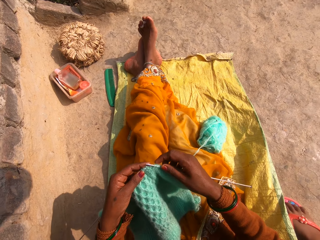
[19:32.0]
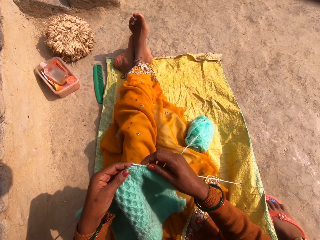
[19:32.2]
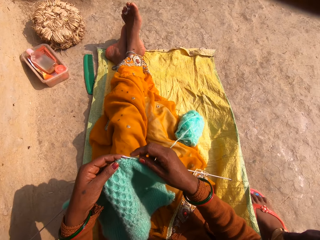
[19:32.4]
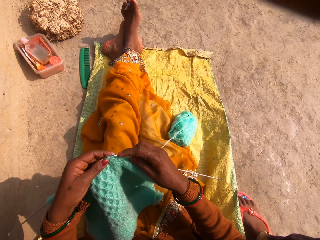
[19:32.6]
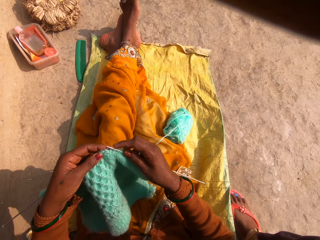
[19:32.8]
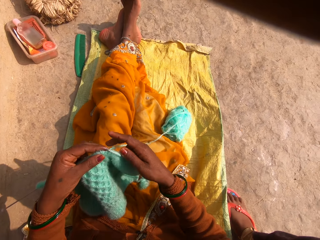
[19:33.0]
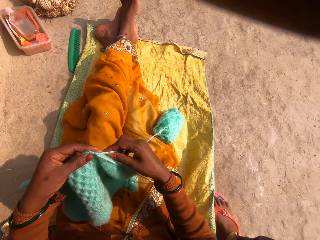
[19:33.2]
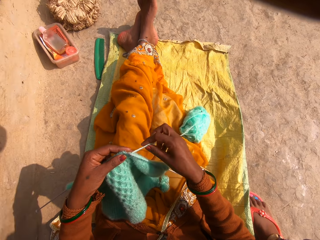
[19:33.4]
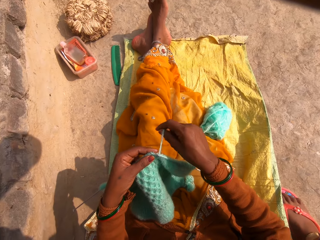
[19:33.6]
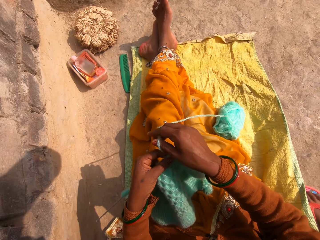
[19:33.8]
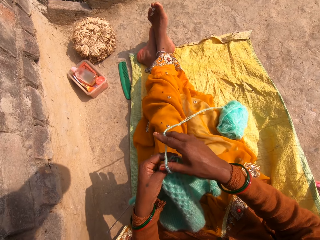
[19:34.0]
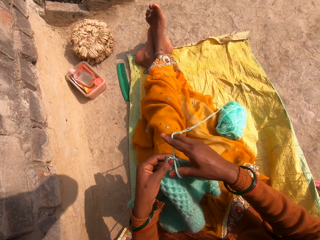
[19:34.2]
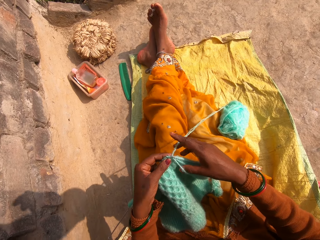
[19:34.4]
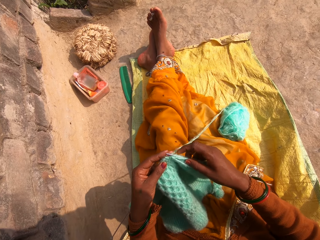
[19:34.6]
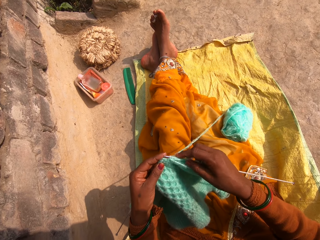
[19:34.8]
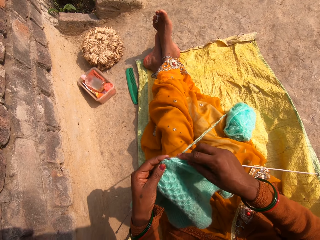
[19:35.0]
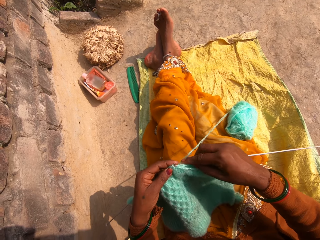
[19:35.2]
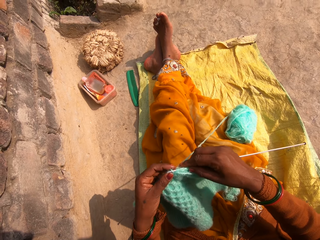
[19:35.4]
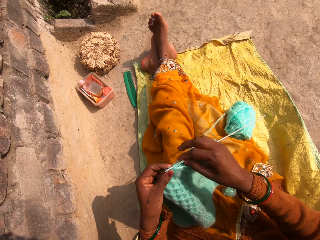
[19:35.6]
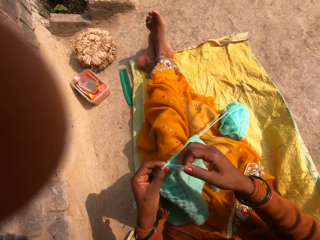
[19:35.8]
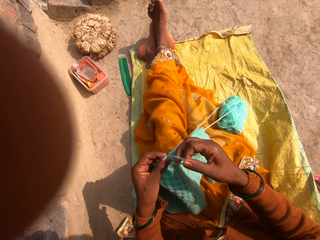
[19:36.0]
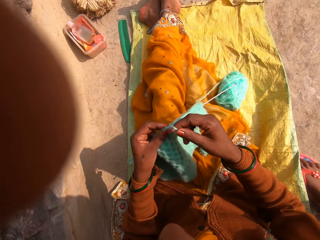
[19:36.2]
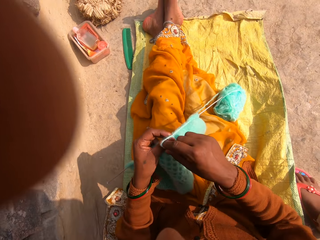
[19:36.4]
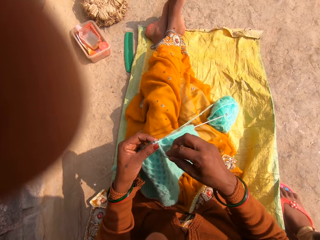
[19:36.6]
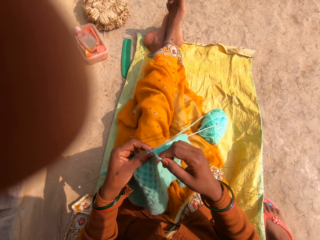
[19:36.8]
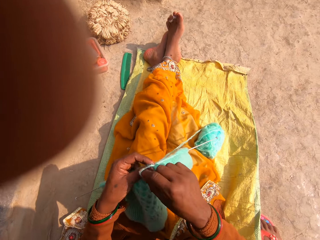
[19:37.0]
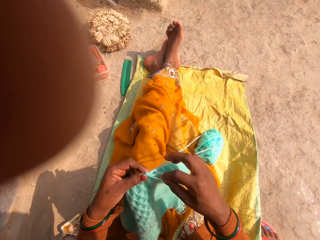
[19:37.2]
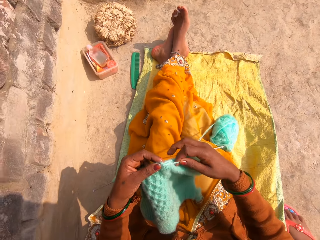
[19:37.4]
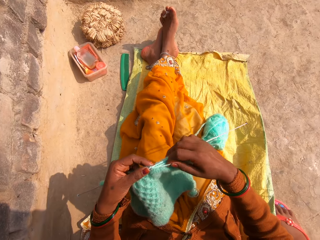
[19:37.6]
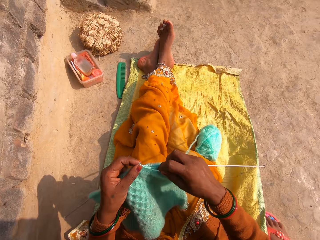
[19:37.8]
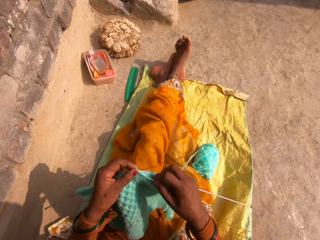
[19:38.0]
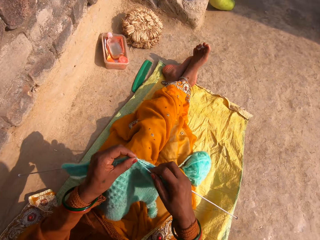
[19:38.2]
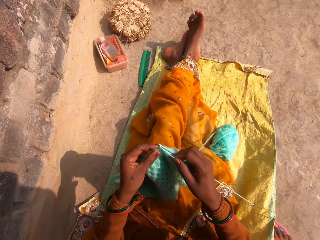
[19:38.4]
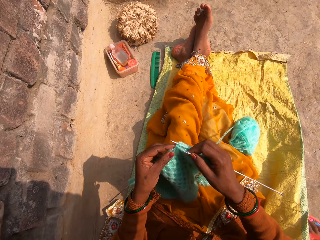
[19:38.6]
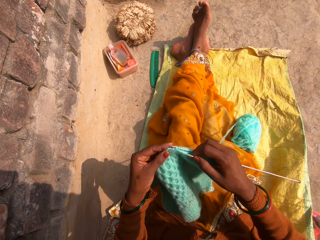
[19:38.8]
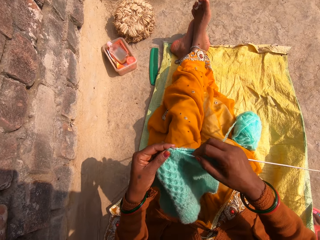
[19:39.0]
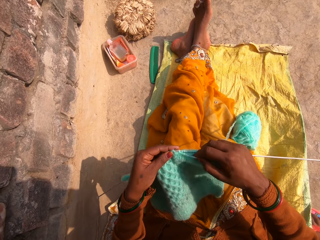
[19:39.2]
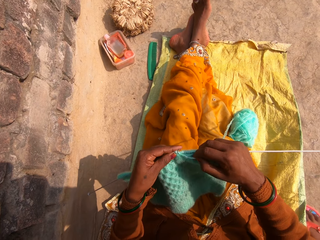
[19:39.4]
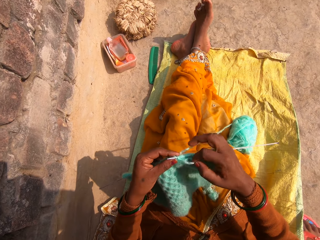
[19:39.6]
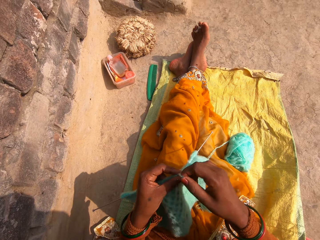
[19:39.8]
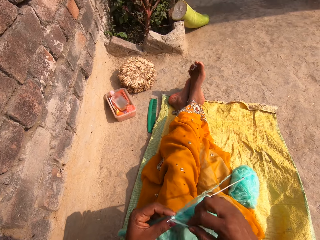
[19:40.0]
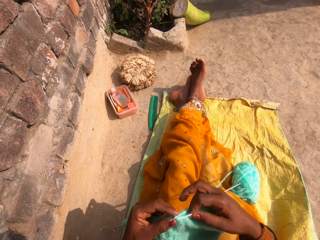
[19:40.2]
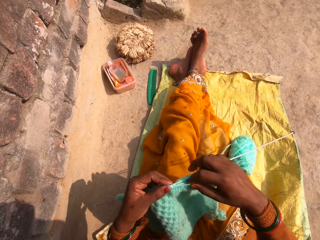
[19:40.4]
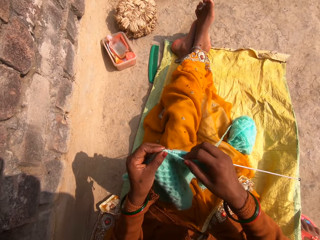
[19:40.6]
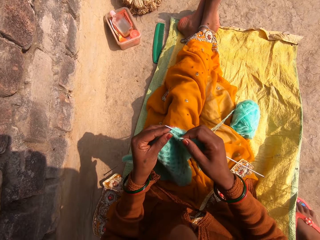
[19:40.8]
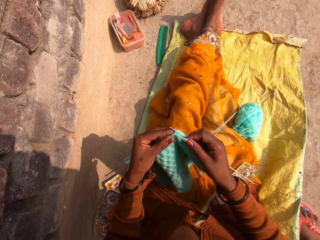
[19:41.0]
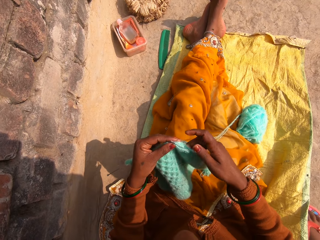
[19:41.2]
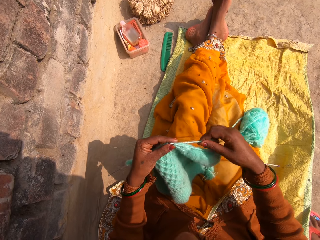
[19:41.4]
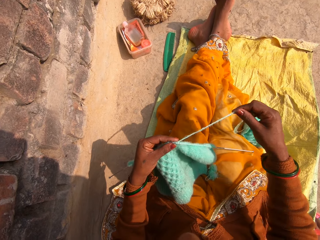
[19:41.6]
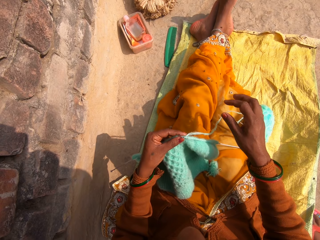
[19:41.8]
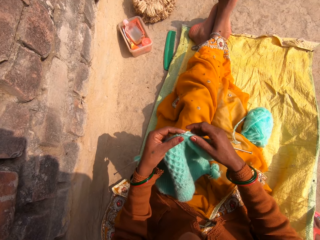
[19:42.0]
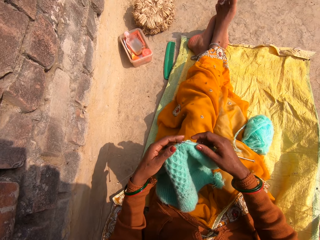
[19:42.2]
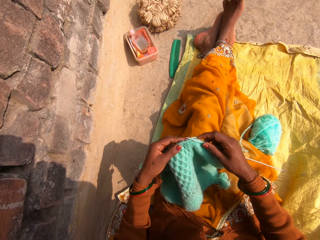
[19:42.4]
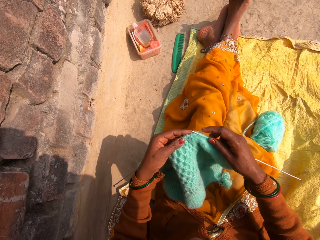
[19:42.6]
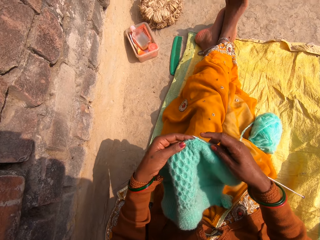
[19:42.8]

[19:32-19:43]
The camera wearer adds the yarn. They put a yarn cord on the crochet hooks. They adjust the camera. They sew the yarn using the crochet hooks.

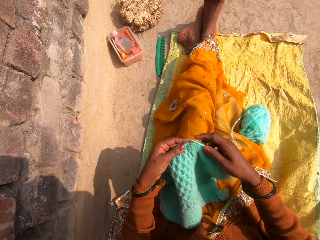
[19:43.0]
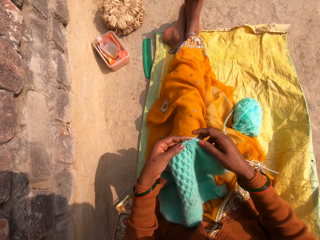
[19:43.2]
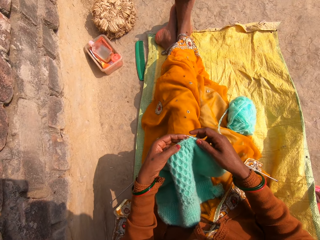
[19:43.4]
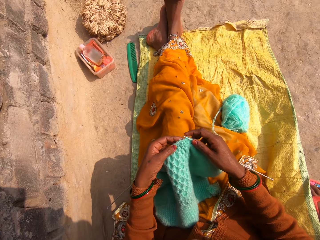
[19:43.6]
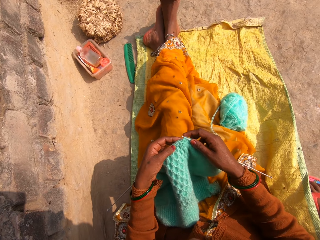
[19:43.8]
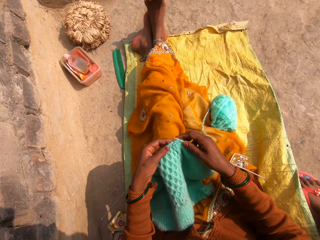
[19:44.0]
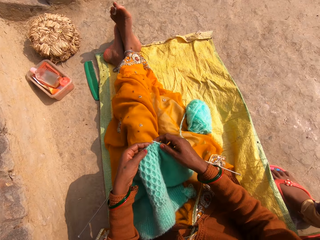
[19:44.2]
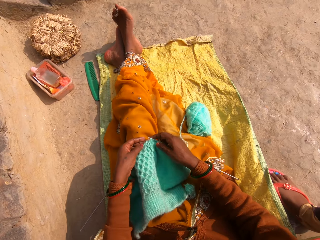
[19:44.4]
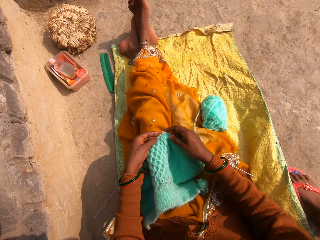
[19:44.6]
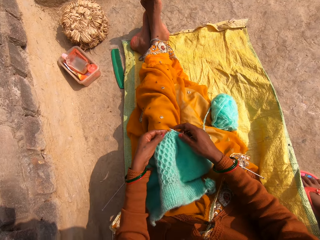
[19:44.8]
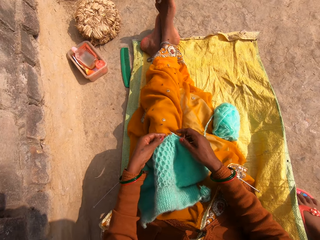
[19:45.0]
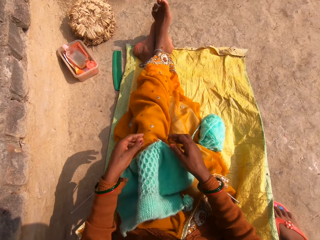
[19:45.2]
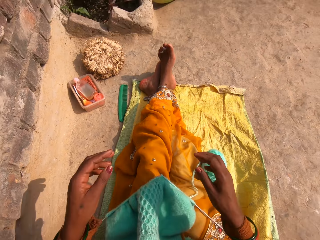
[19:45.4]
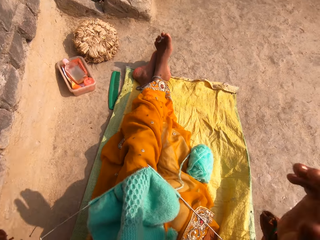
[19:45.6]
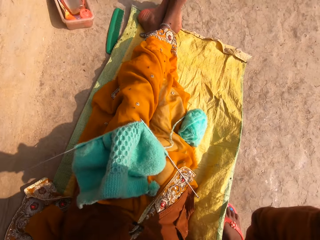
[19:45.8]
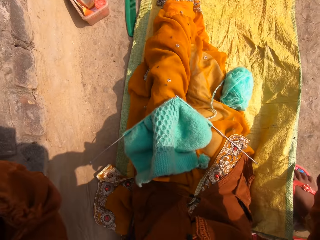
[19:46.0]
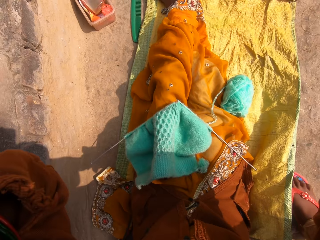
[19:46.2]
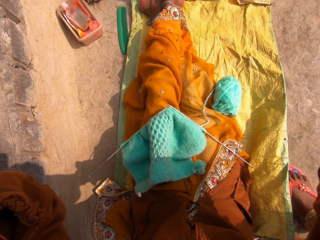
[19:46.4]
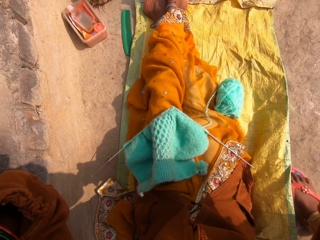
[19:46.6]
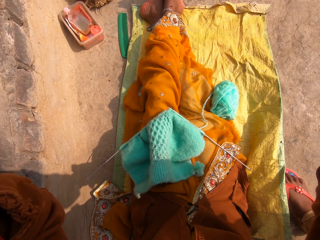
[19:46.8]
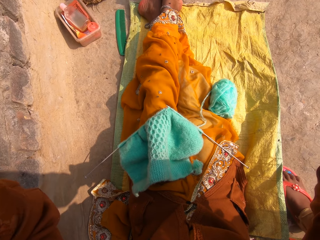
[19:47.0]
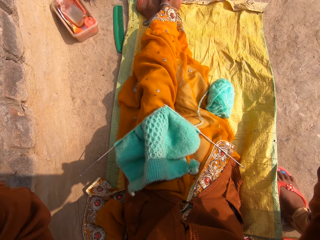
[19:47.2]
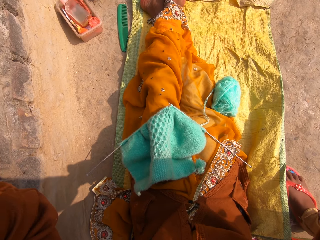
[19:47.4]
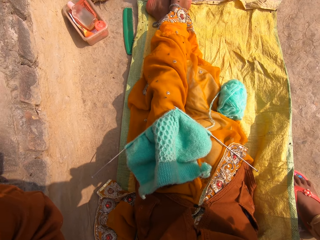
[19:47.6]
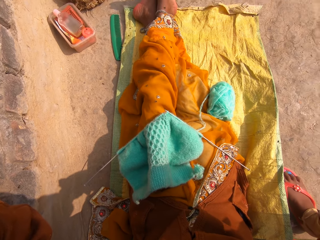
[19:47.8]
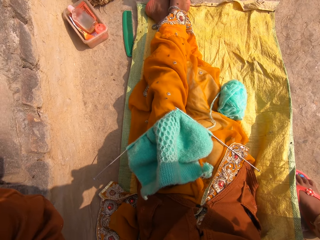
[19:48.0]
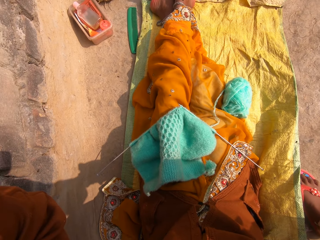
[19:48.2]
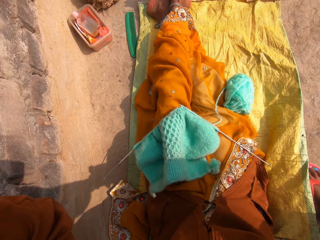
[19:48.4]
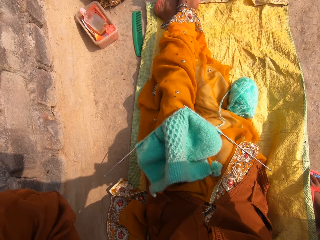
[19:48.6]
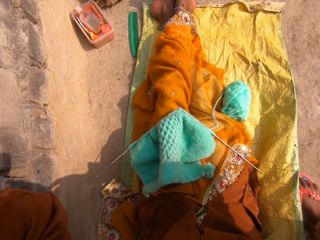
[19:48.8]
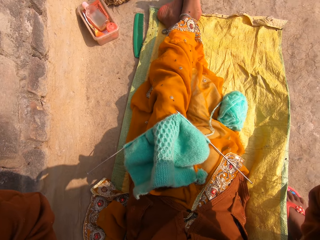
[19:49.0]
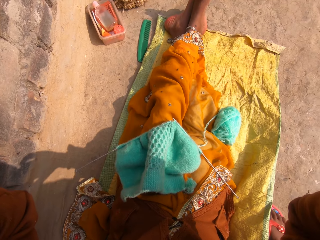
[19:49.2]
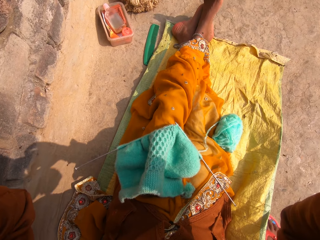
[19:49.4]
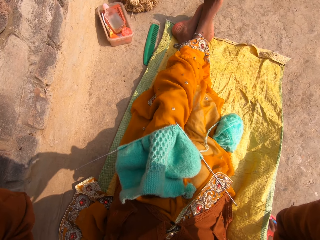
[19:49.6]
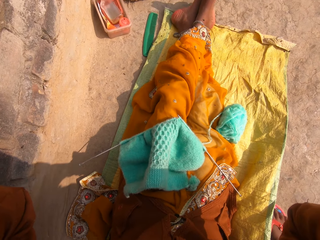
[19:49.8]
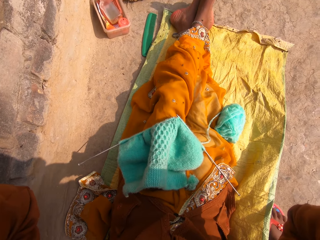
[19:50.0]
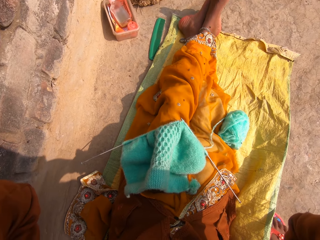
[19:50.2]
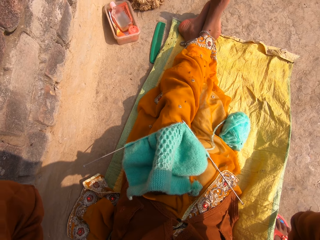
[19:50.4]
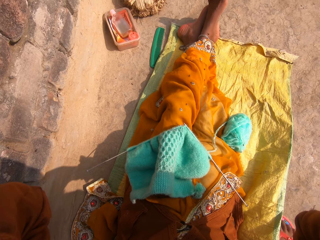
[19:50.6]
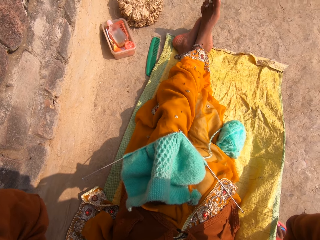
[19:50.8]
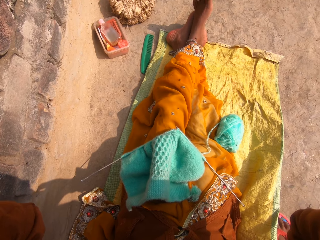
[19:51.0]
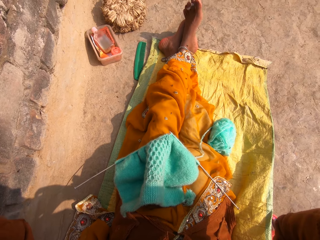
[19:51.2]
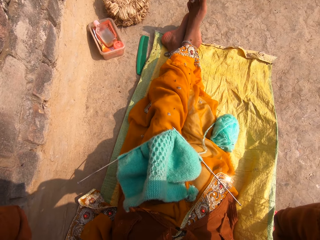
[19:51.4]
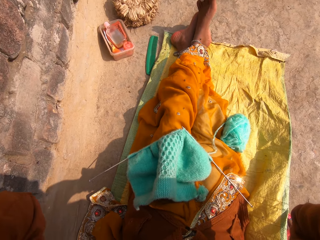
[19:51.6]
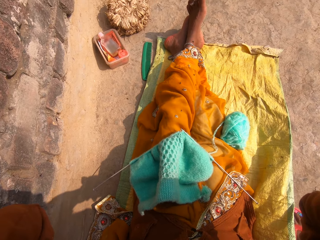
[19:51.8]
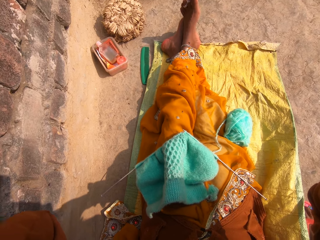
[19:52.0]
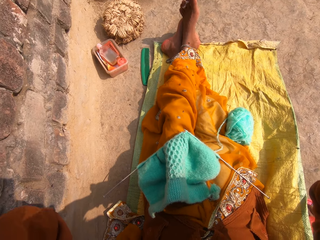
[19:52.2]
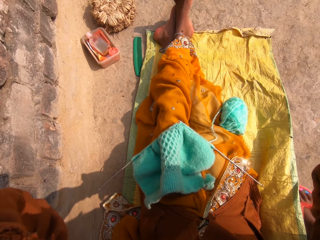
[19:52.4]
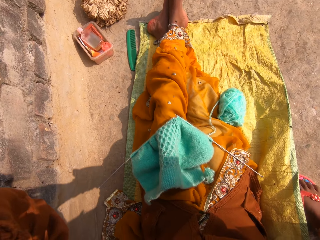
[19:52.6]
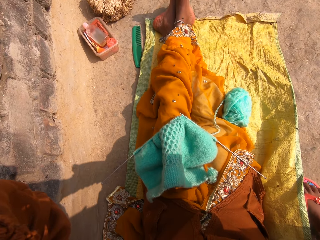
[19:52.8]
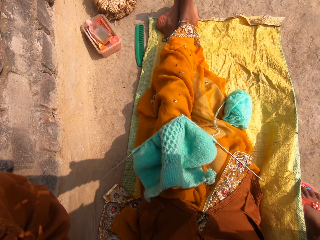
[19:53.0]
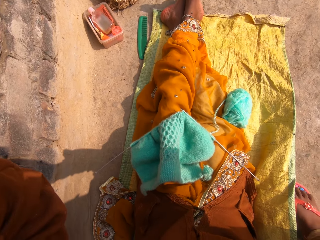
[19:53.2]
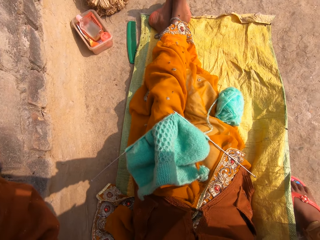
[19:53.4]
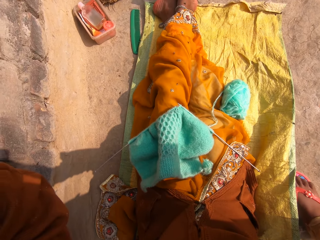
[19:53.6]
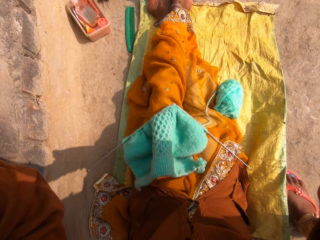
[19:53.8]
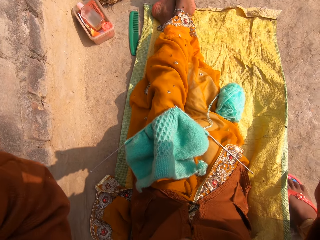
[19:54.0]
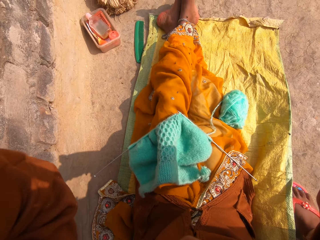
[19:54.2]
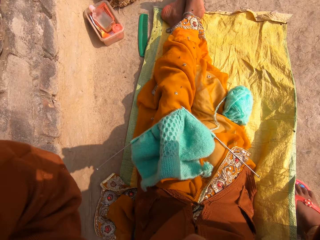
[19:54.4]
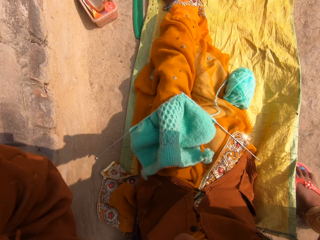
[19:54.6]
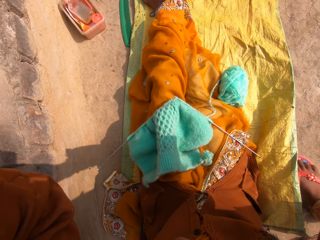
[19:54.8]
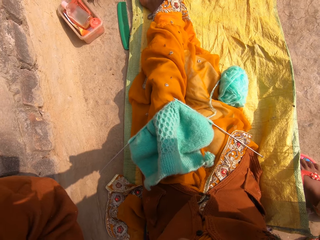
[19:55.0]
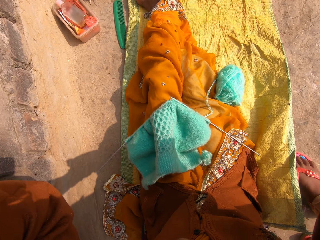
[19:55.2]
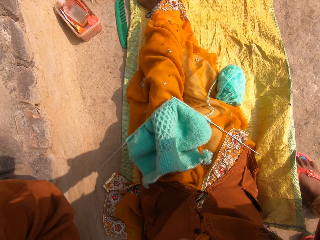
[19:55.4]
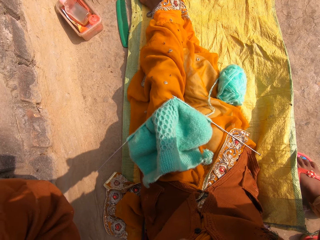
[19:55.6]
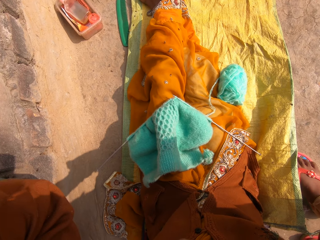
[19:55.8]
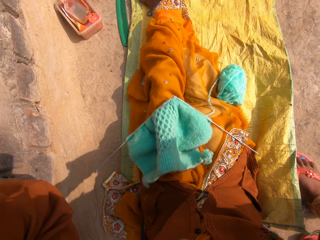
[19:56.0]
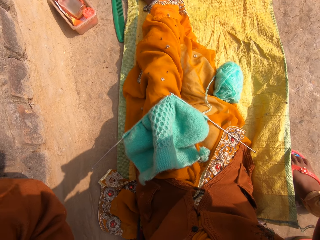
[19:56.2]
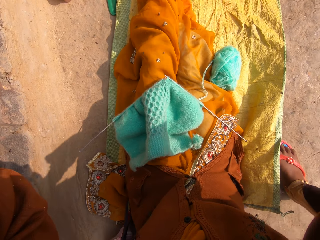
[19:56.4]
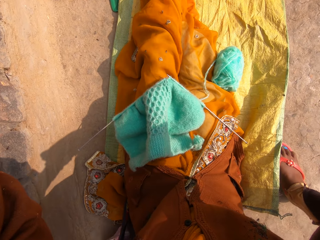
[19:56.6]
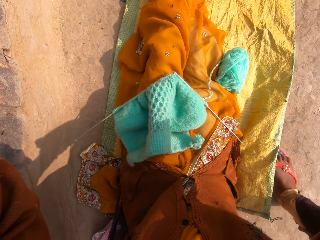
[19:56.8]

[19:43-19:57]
The camera wearer knits the cloth. They put a piece of yarn down. They adjust the camera. They raise the hand.
